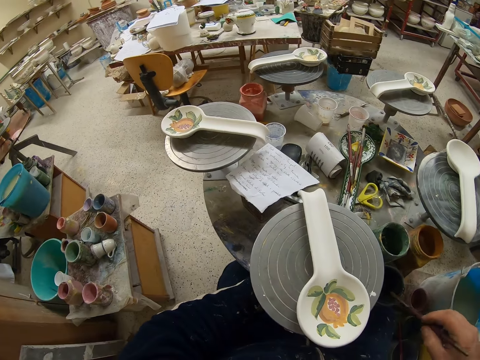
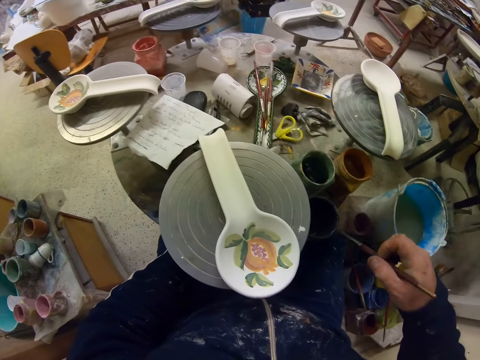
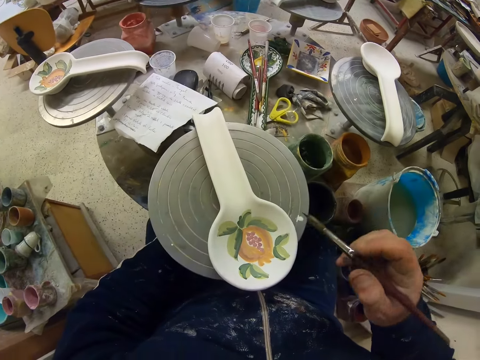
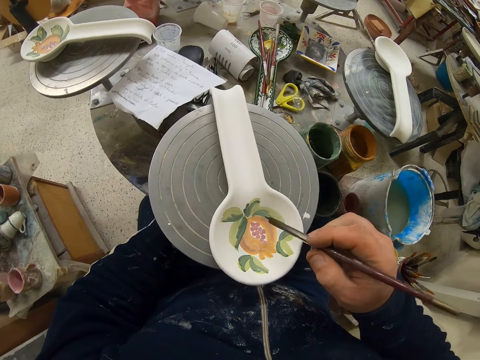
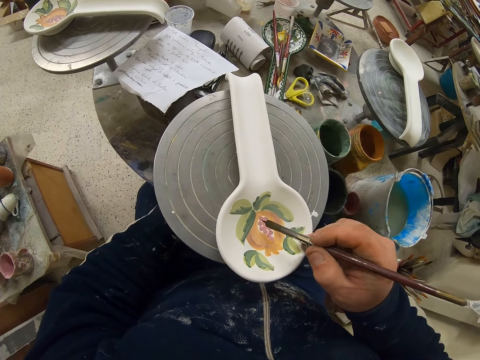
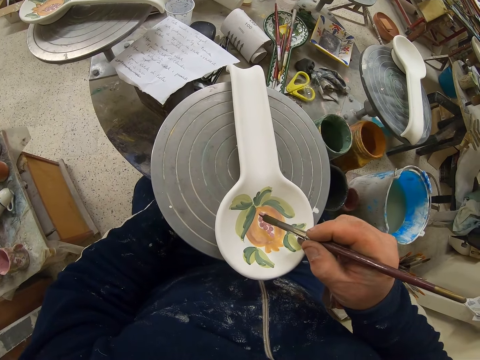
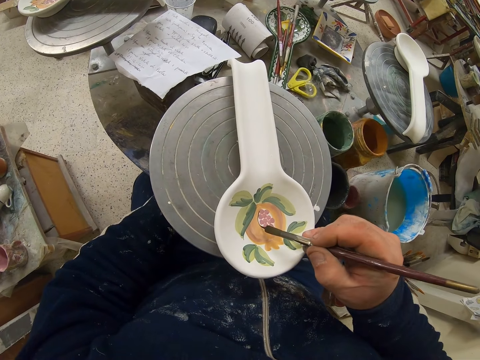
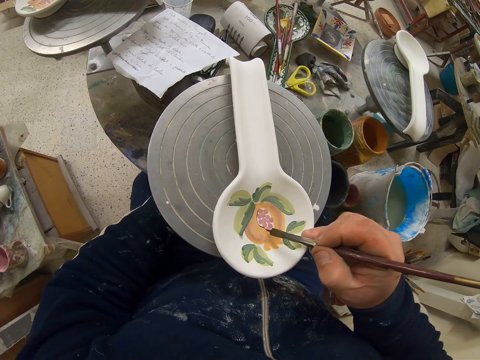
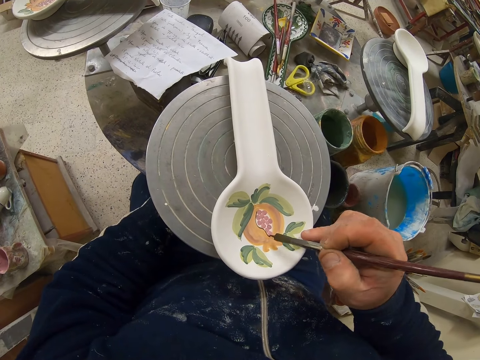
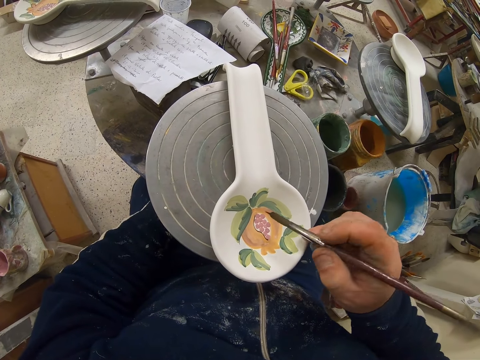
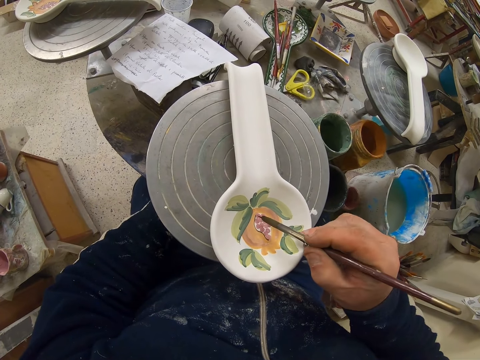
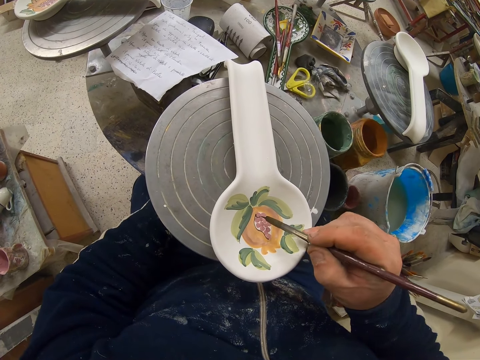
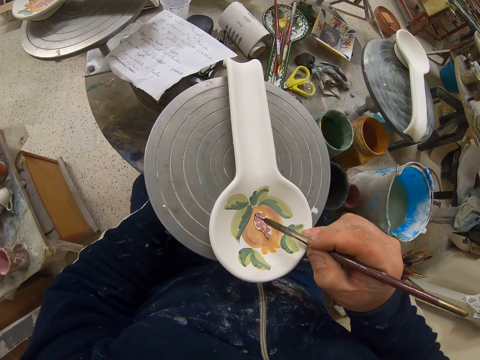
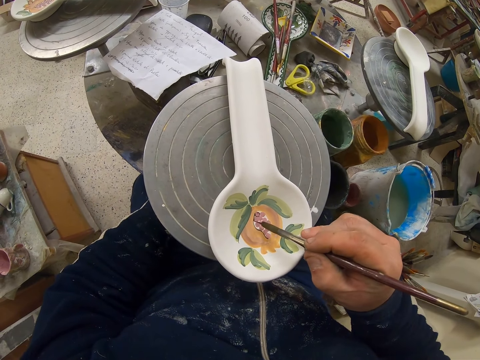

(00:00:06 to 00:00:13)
The camera wearer decorates the plate or spoon with the paint brush.

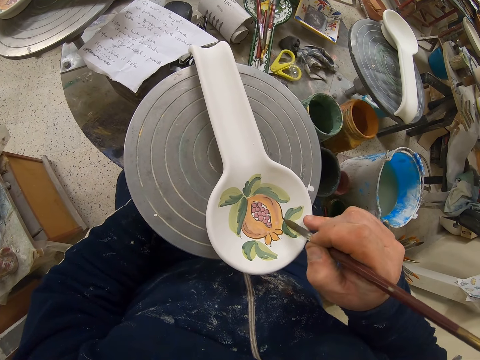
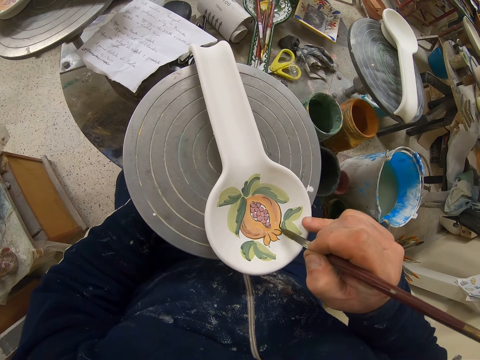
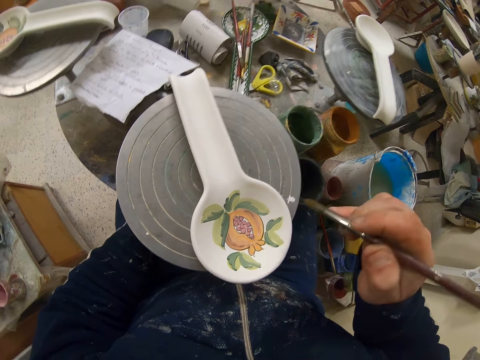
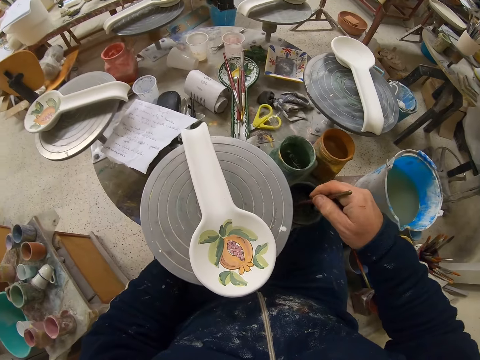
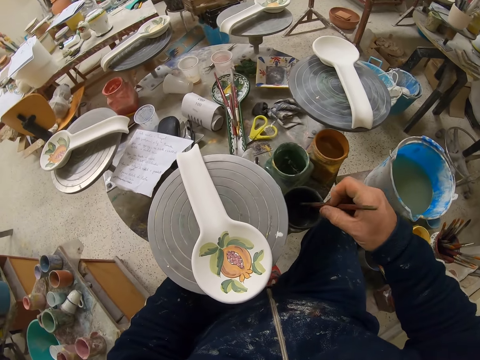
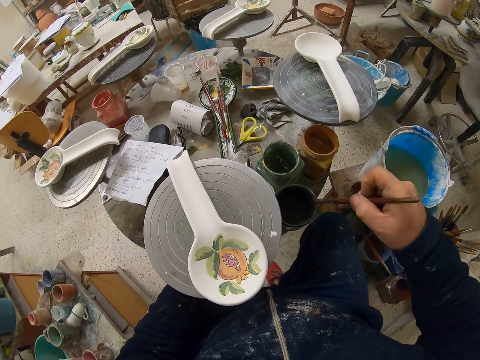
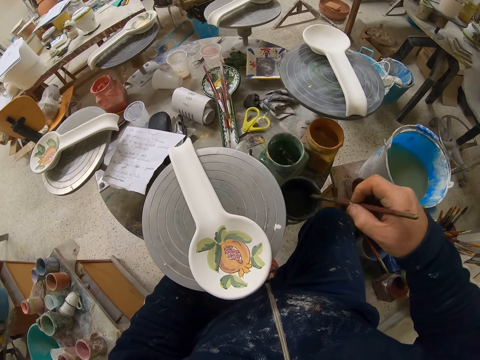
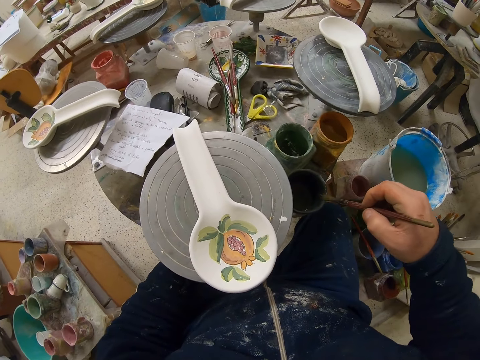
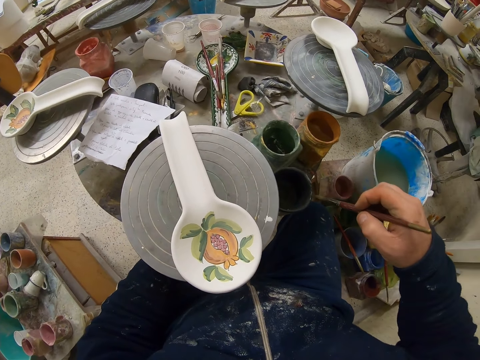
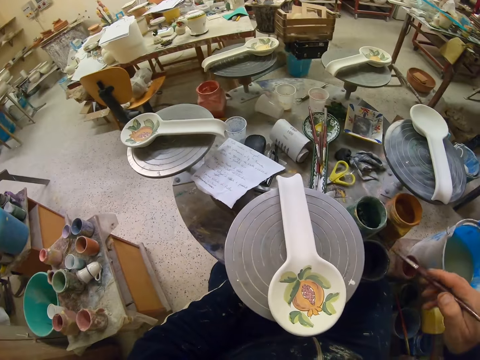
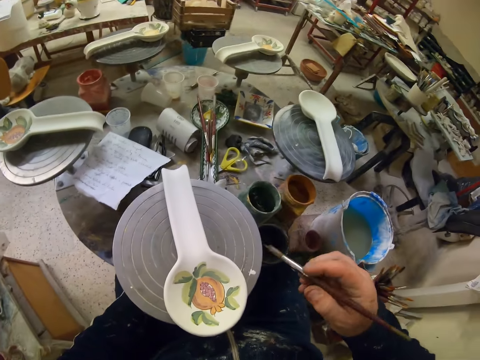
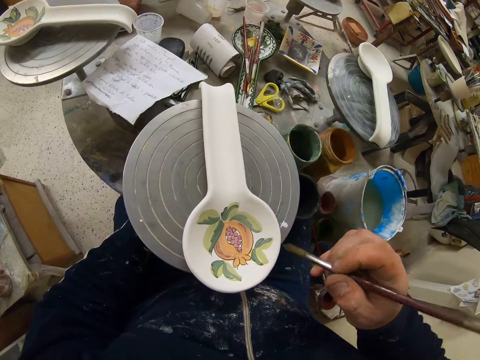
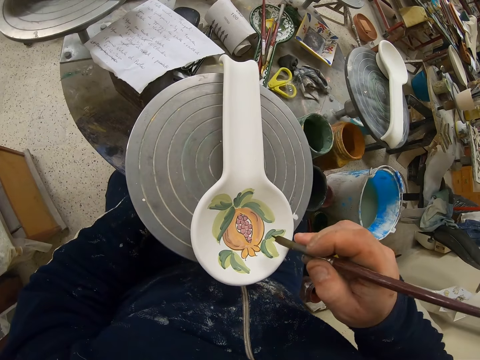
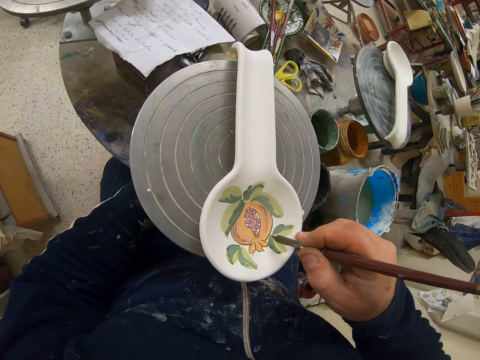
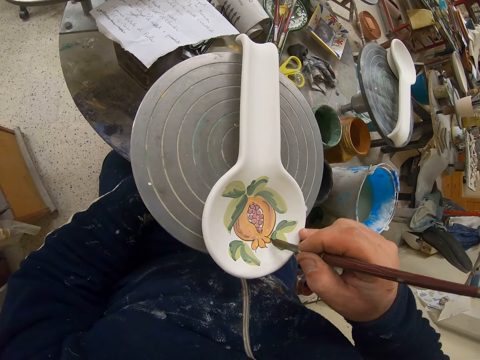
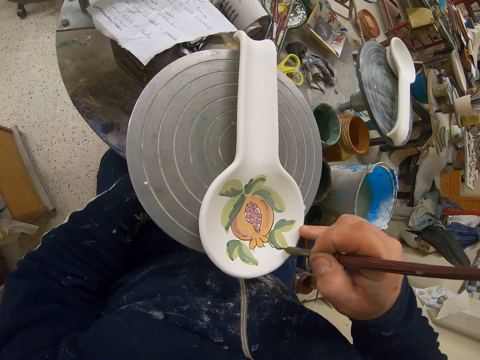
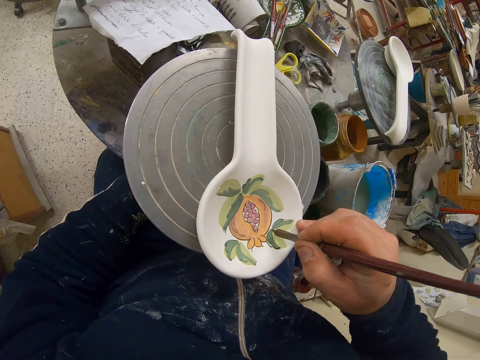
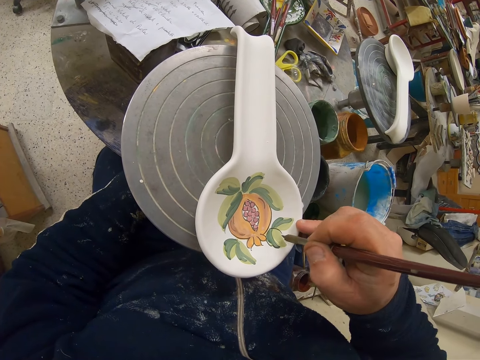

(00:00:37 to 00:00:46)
The camera wearer dips the paint brush in the paint can. They rub the paint brush on the paint can. They decorate the plate or spoon with the paint brush.

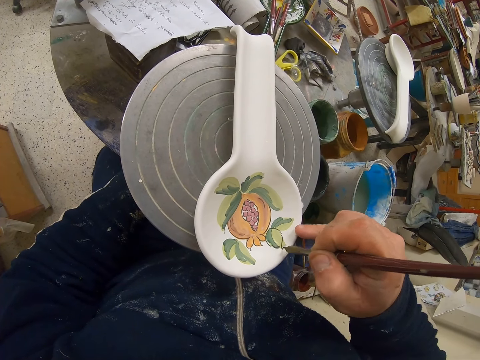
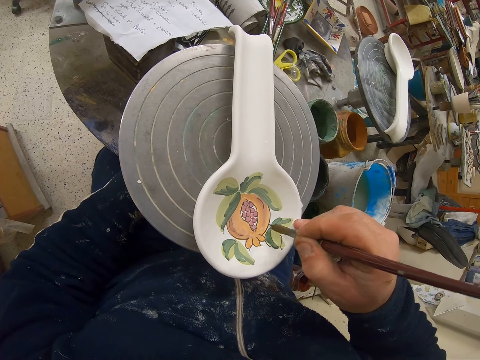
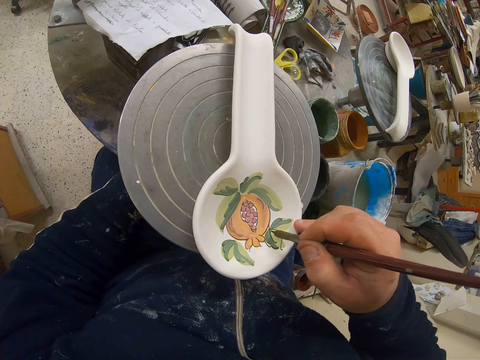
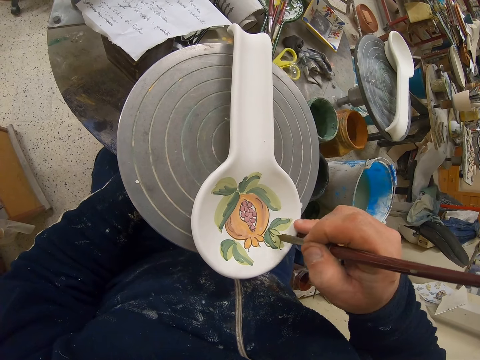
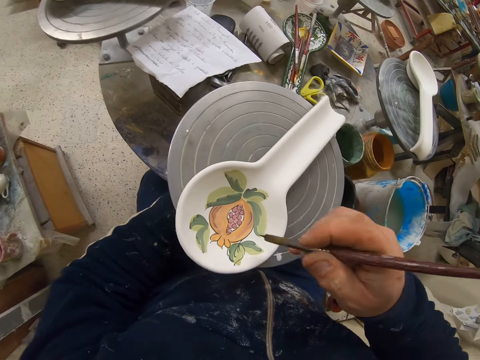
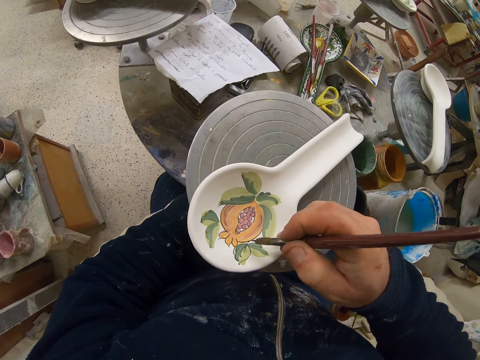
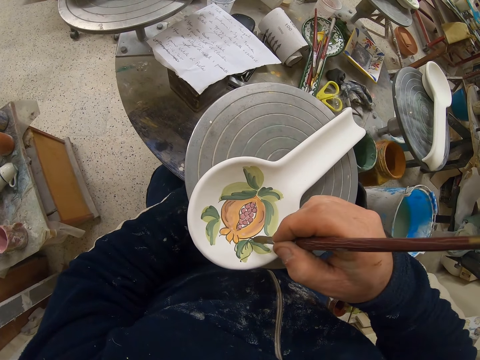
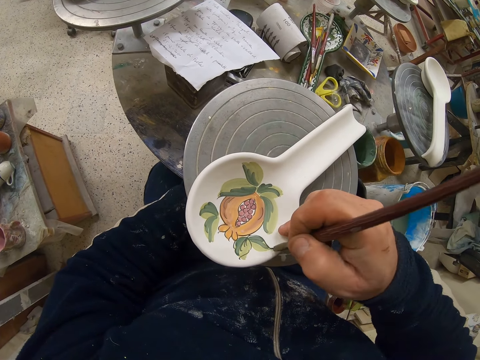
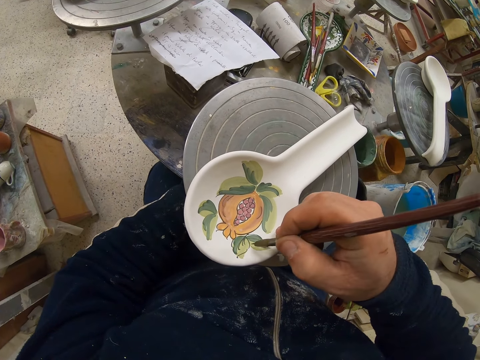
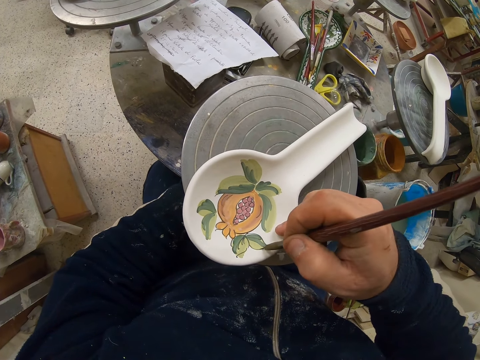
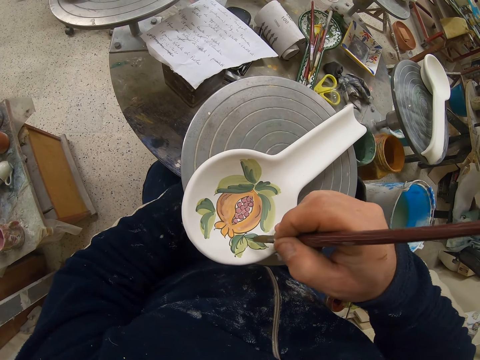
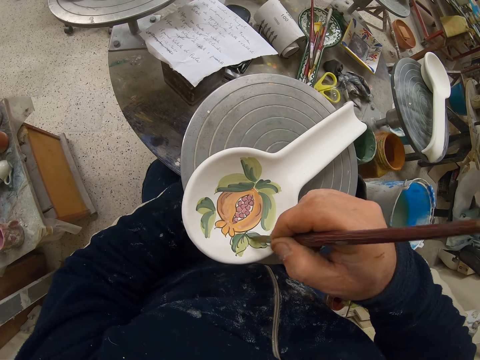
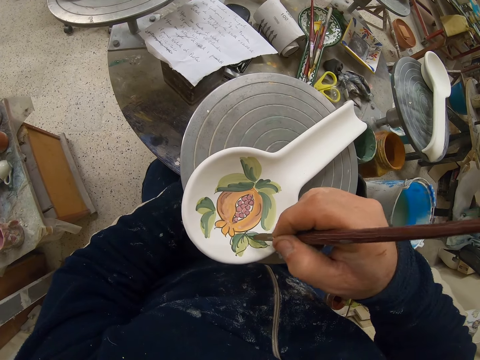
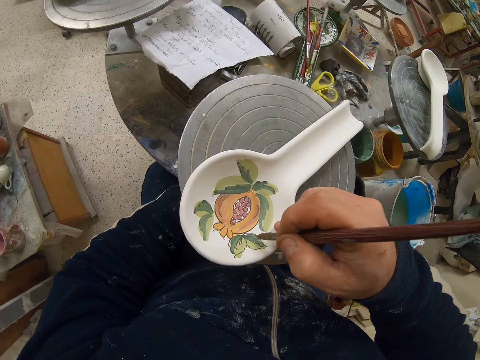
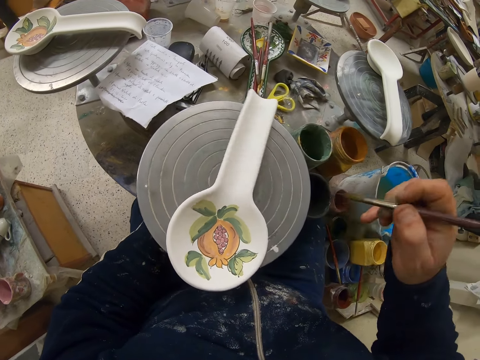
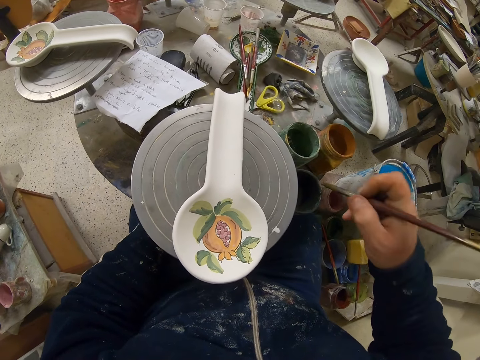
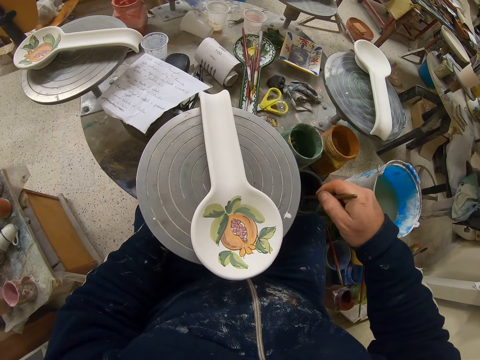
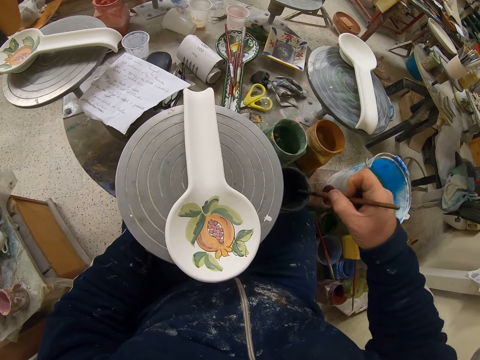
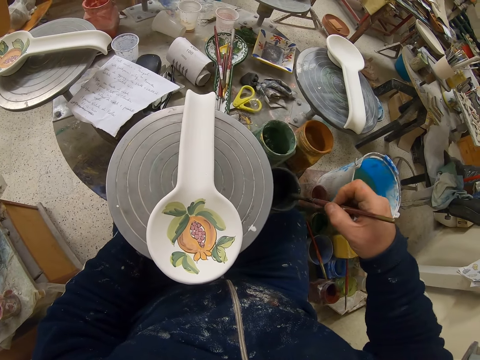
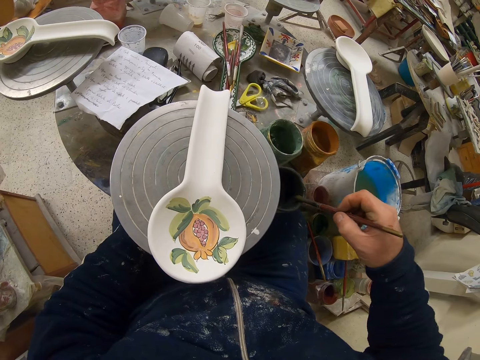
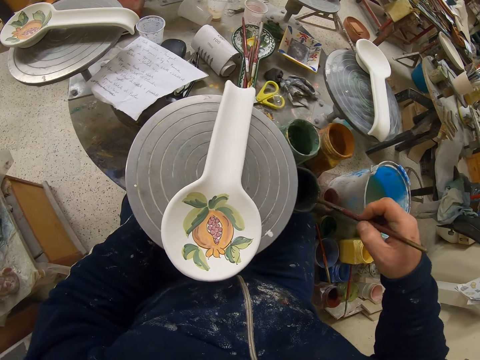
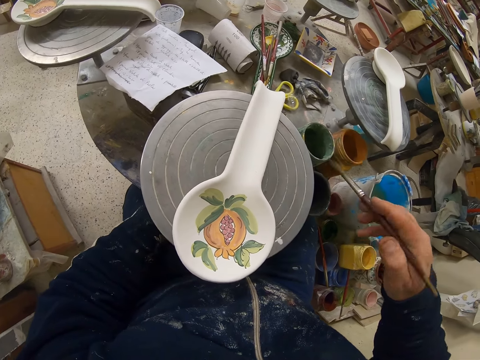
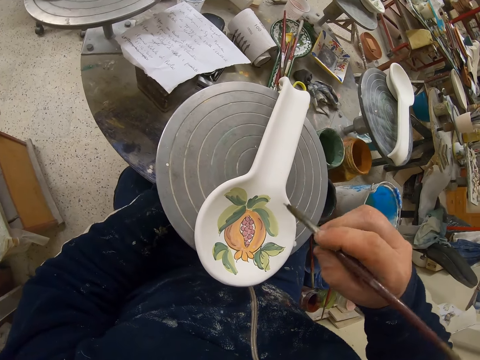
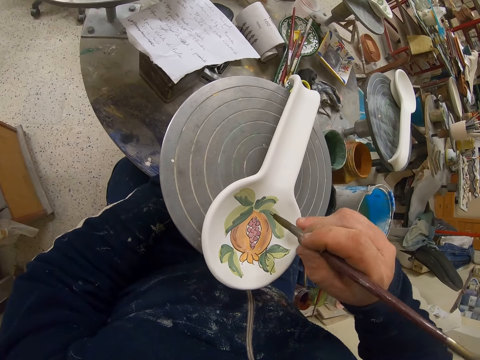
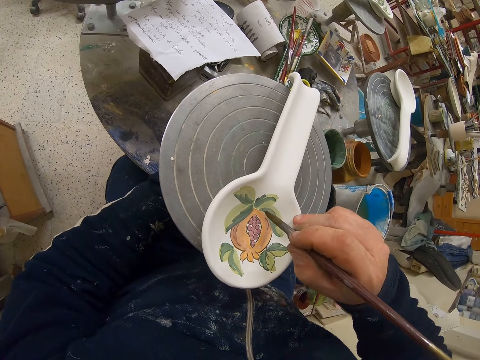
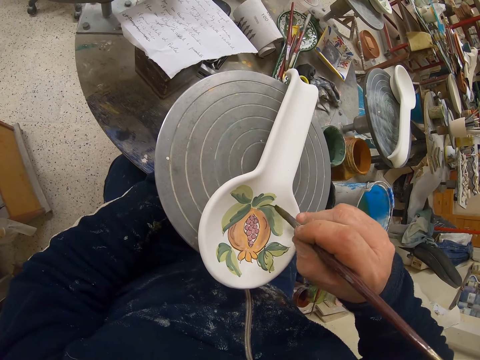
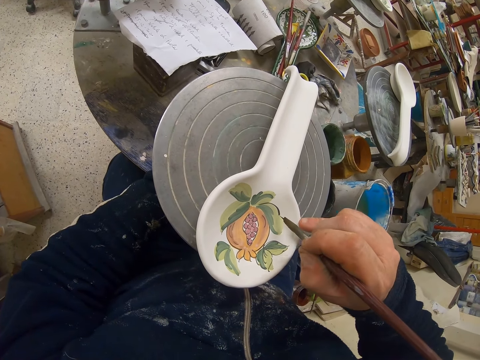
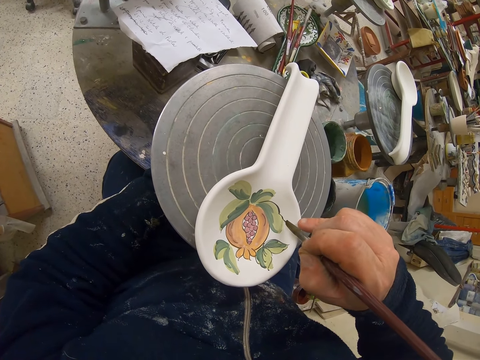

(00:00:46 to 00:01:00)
The camera wearer turns the table. They decorate the plate with the paint brush. They turn the table. They dip the paint brush in the paint can. They rub the paint brush on the paint can. They decorate the plate or spoon with the paint brush.
